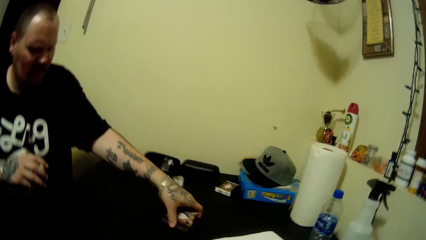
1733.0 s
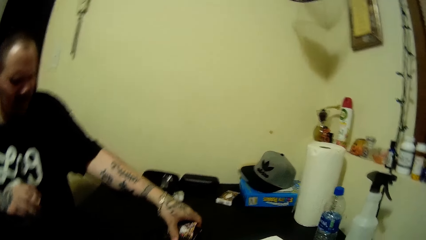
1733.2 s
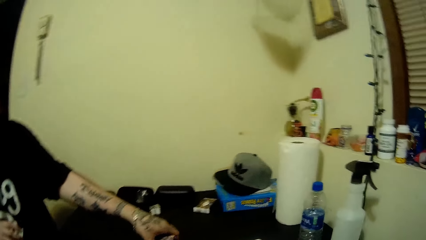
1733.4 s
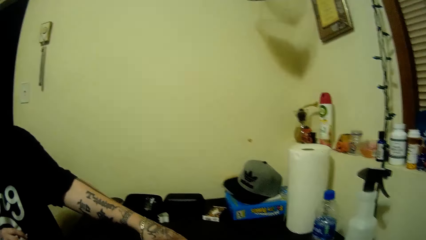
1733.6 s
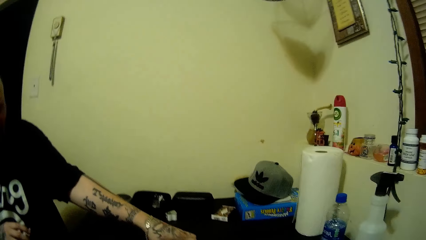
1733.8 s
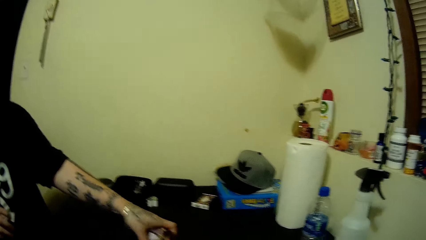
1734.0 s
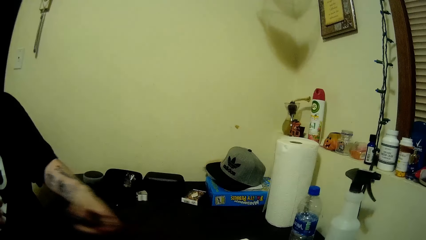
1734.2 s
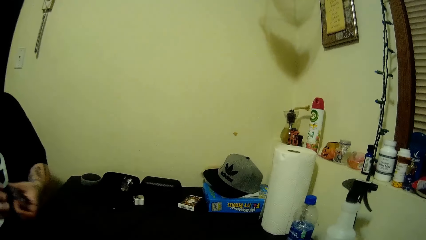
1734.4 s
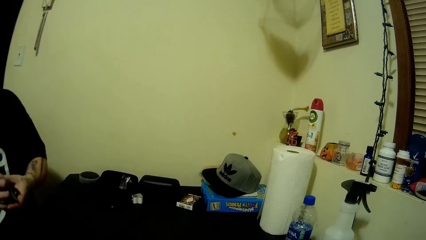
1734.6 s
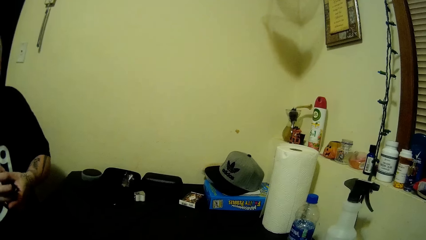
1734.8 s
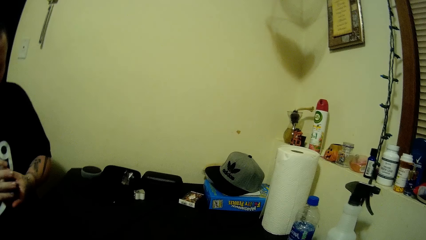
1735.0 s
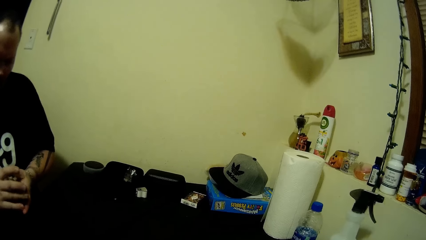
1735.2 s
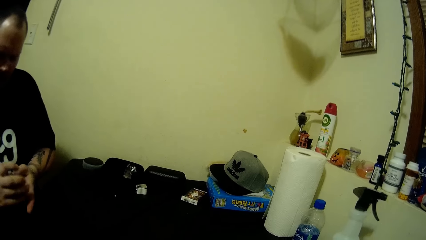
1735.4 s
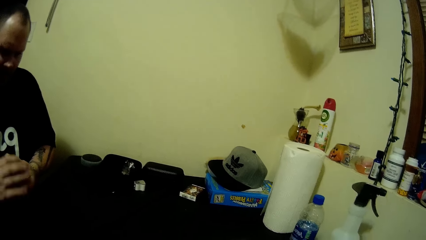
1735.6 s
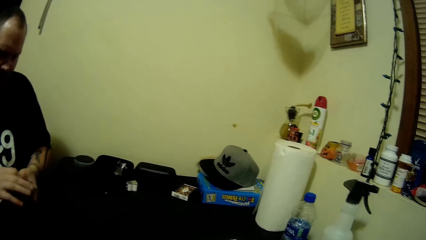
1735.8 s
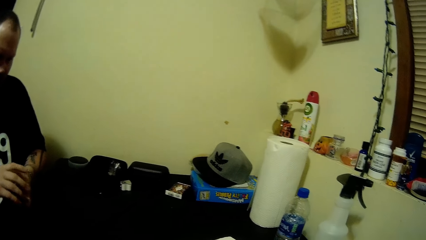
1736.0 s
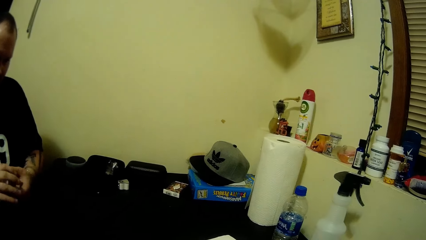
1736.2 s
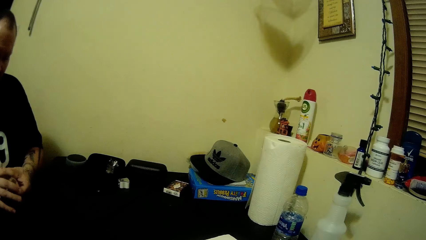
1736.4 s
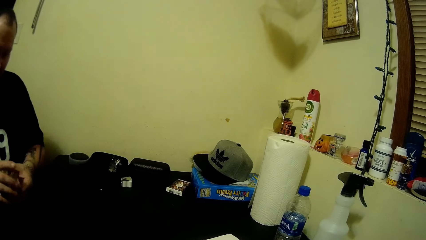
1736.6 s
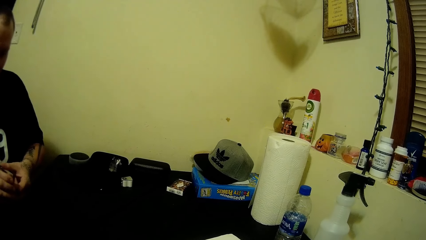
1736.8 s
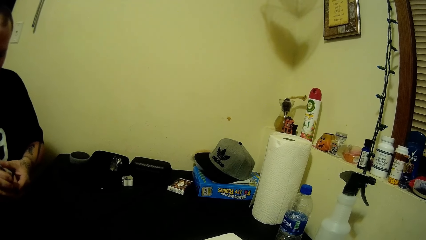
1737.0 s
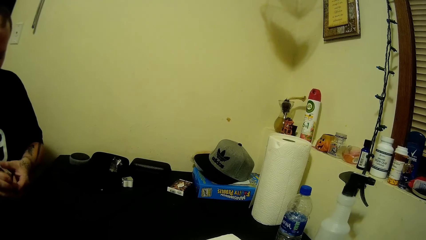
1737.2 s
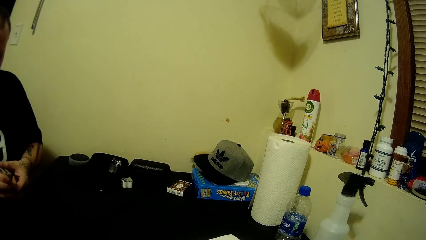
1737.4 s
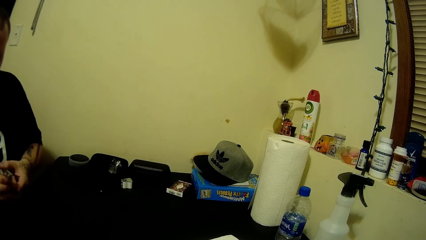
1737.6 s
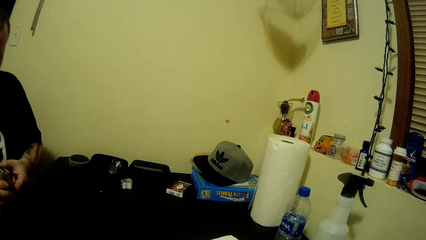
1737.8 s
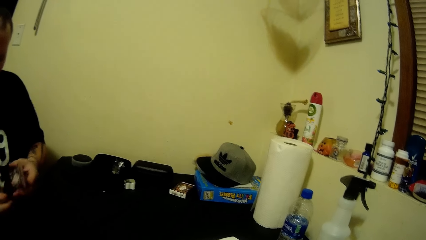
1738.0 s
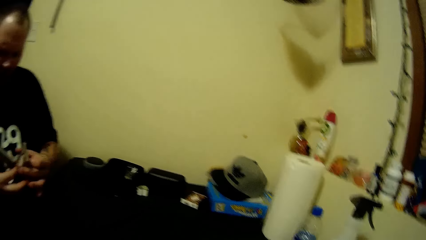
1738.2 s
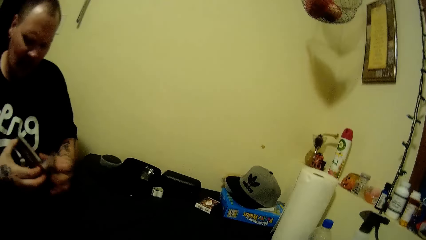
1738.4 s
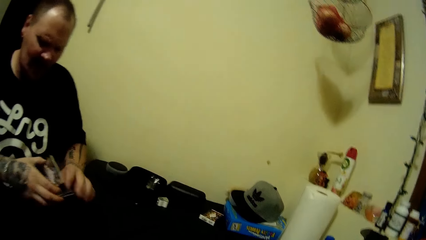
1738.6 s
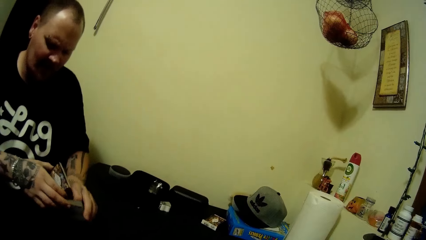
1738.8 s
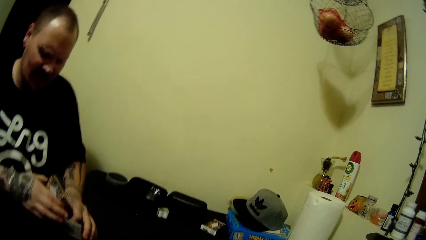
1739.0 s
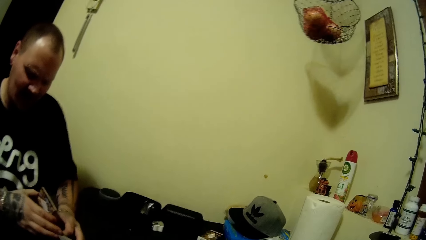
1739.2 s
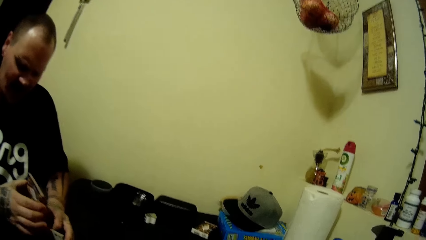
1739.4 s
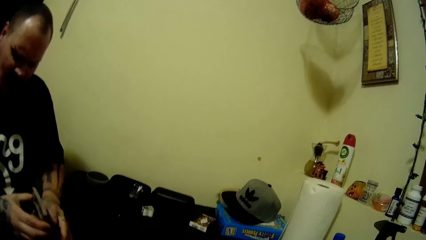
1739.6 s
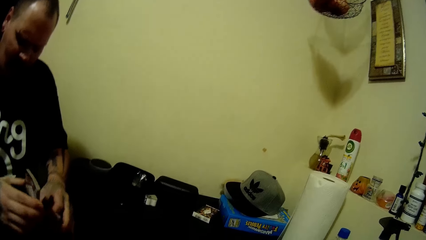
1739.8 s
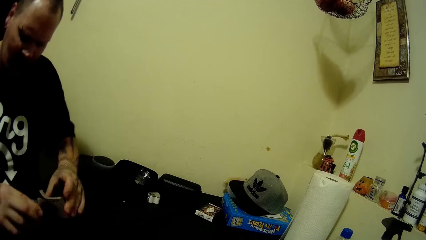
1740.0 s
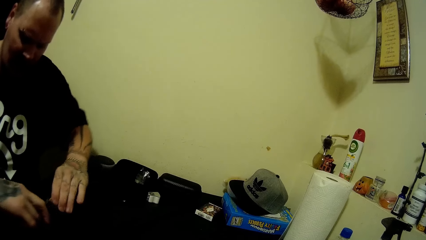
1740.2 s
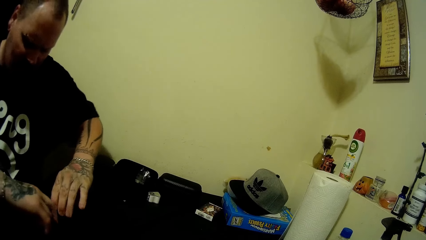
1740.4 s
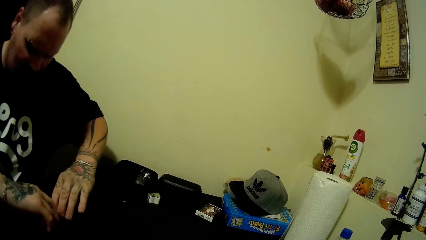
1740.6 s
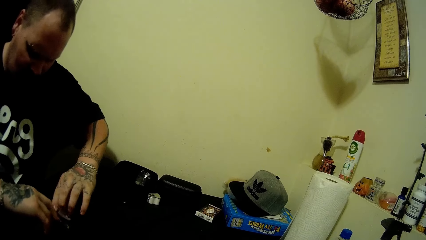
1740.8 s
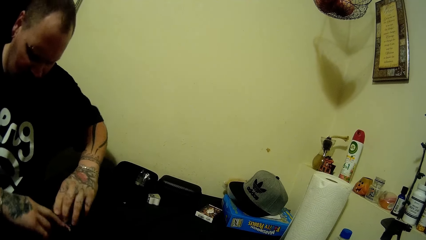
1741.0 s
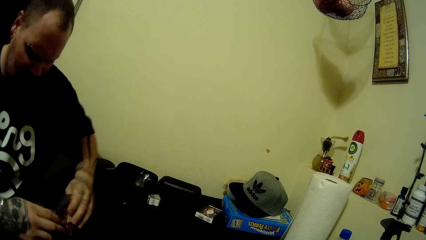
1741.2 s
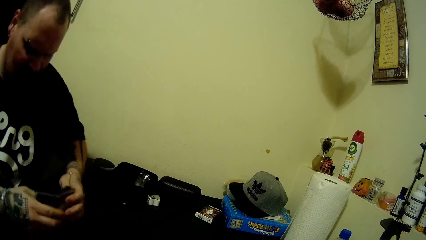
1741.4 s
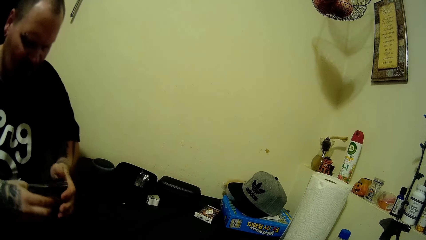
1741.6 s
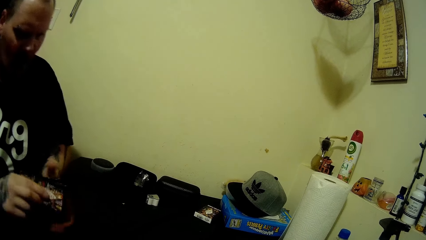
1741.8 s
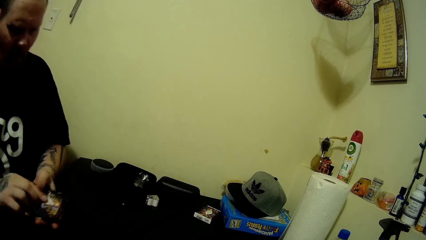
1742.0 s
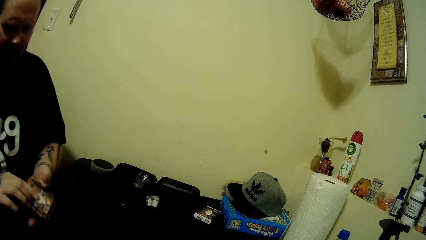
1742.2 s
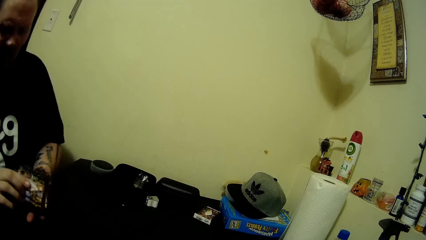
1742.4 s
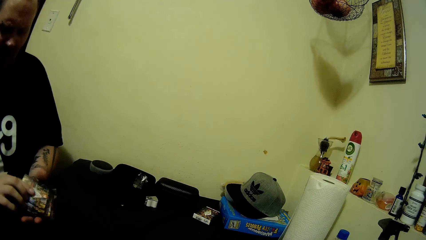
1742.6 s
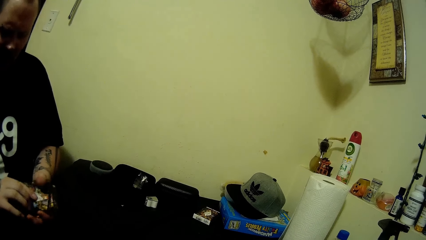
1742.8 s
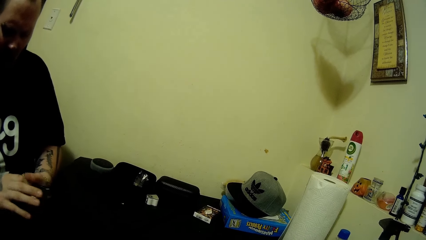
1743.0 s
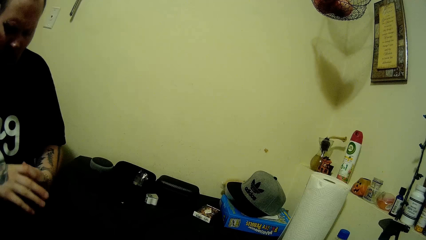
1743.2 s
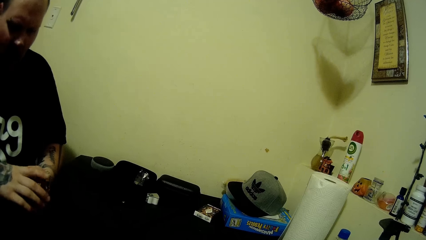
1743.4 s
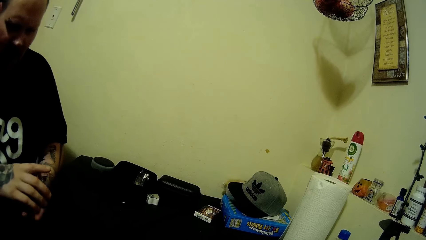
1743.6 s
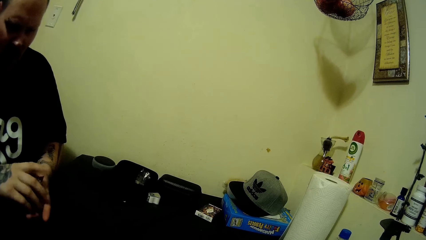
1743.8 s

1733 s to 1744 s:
A man picks up the cards. The man shuffles the cards with both hands.

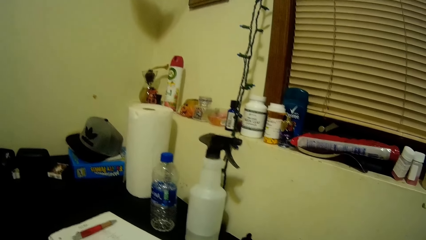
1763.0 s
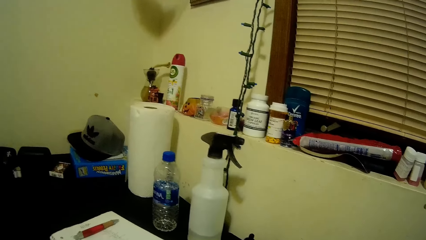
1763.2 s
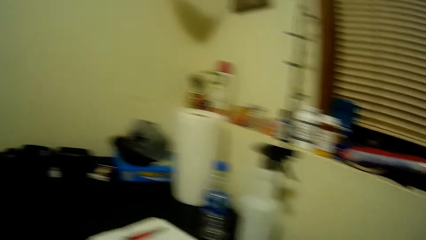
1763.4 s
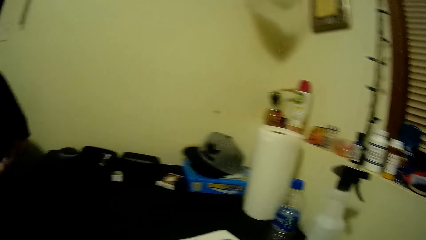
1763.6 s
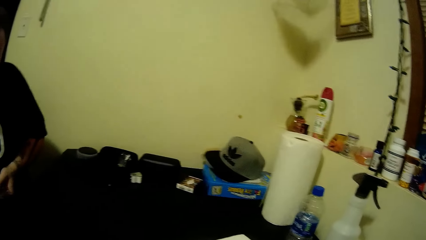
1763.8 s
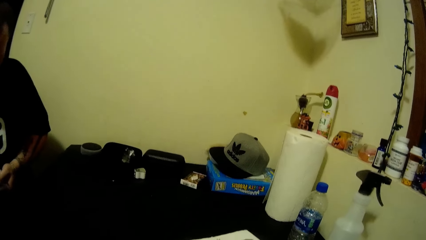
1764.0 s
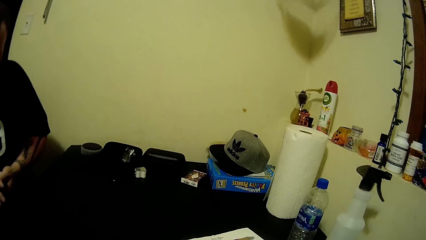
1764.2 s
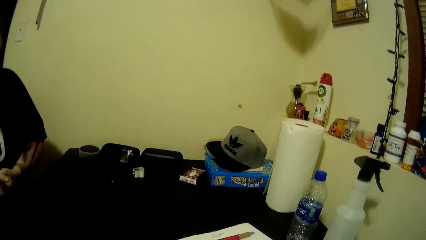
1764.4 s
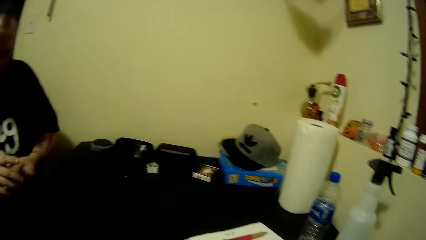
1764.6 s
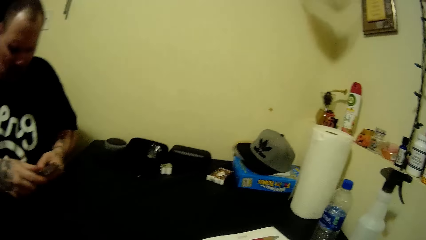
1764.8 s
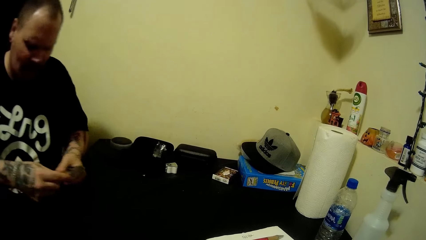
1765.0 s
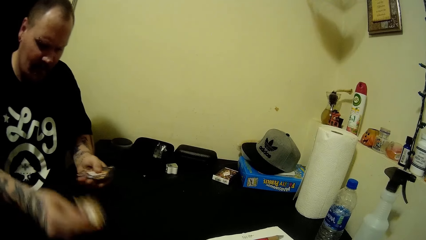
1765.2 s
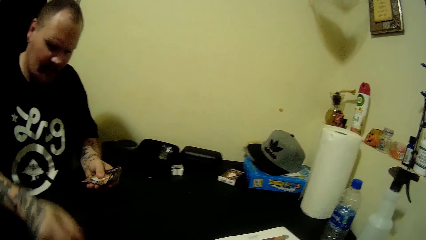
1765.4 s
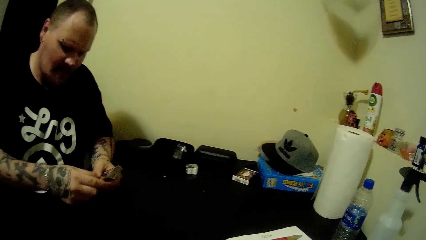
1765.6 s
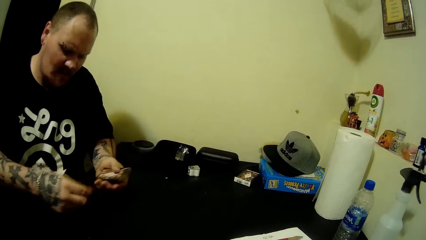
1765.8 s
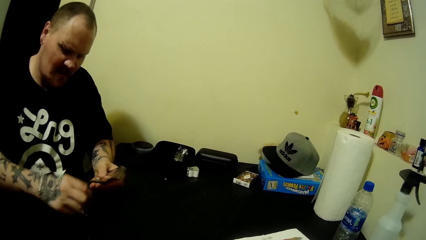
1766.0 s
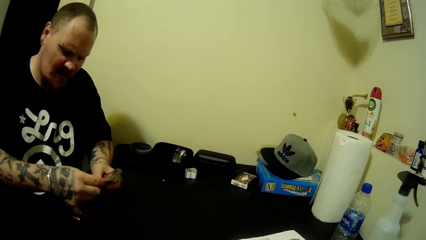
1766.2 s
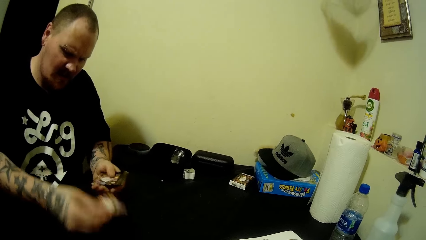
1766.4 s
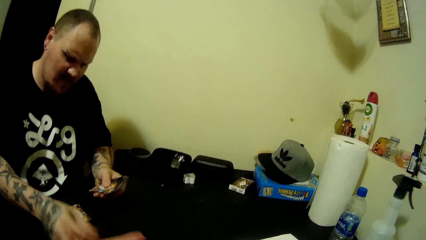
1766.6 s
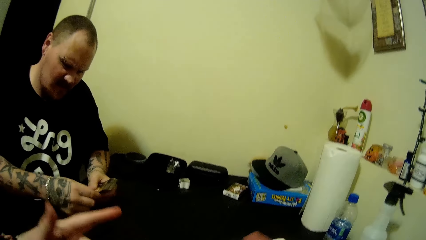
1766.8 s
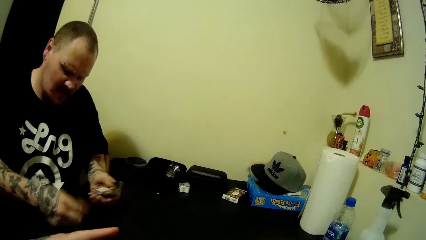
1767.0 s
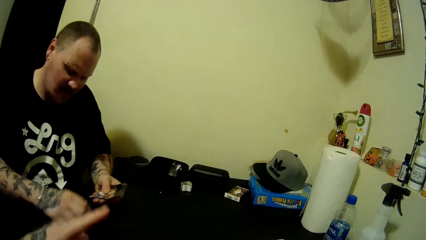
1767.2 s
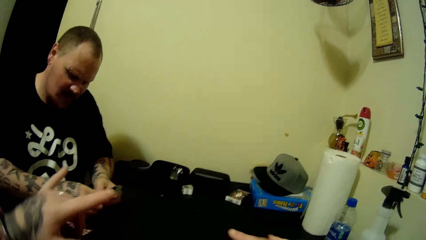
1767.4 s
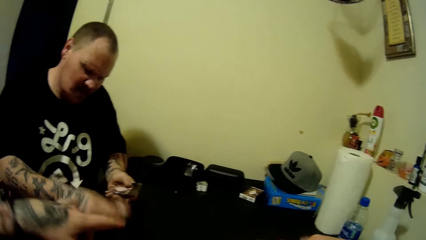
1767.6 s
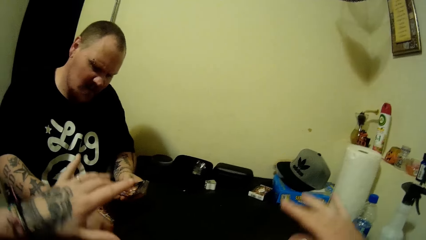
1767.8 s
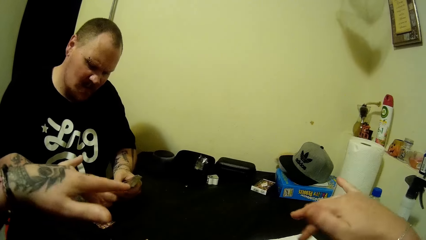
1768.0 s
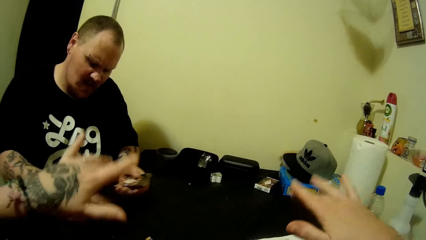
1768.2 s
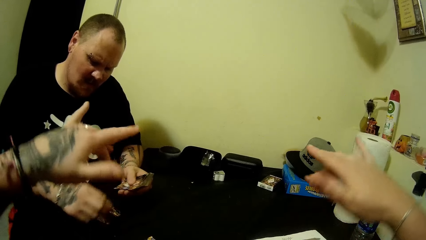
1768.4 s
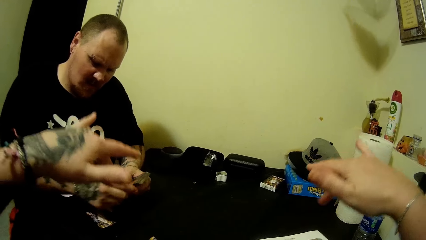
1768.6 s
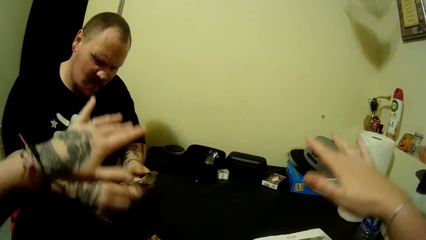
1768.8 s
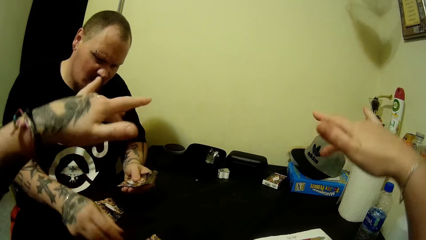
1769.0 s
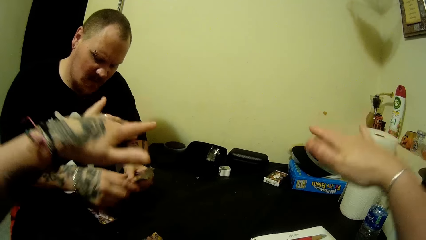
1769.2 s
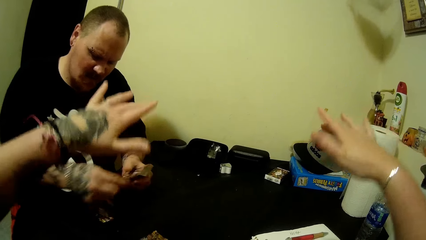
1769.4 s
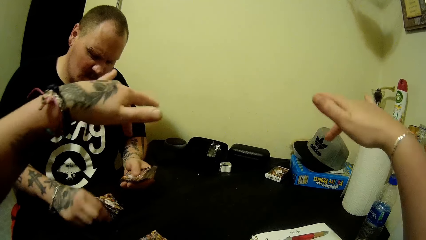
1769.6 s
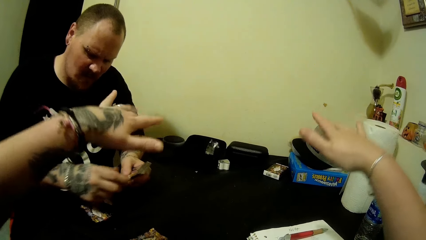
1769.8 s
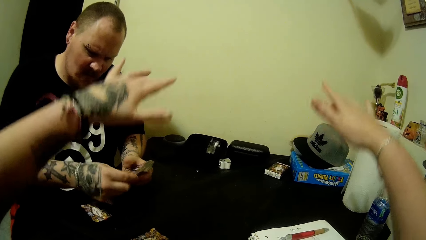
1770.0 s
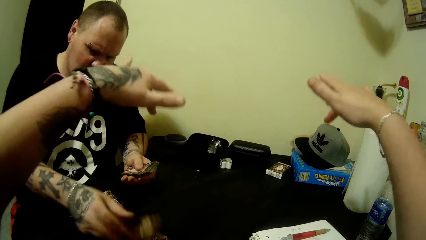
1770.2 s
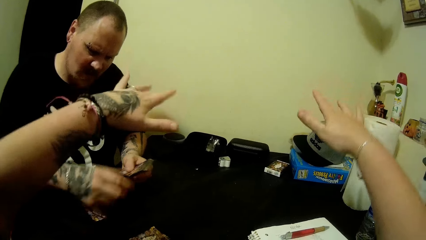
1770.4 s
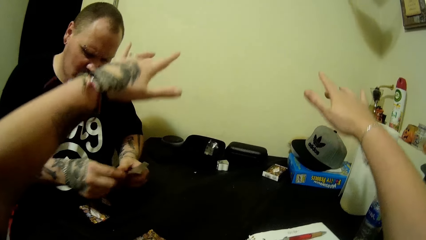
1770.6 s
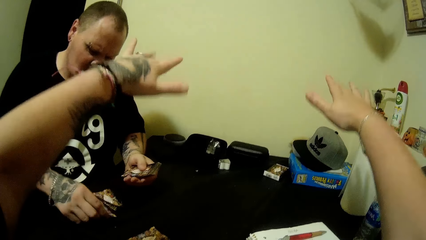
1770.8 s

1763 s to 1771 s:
A man distributes the cards. The man lays a card on the table repeatedly.
